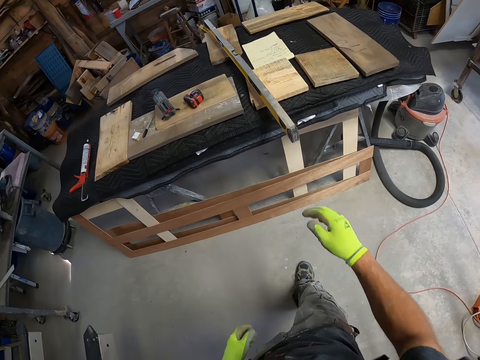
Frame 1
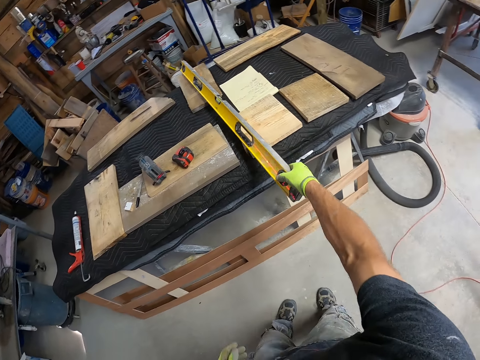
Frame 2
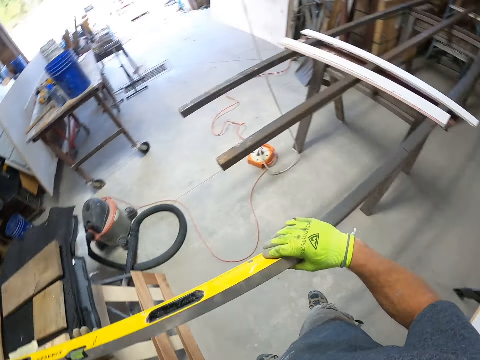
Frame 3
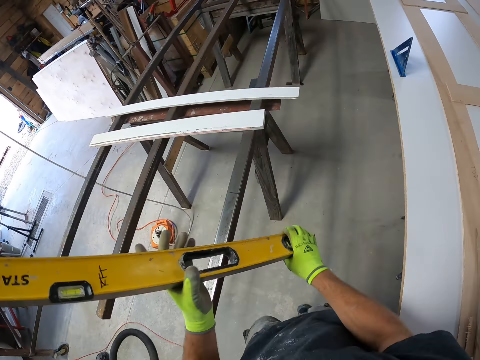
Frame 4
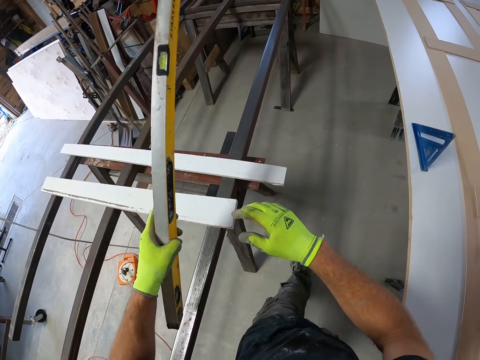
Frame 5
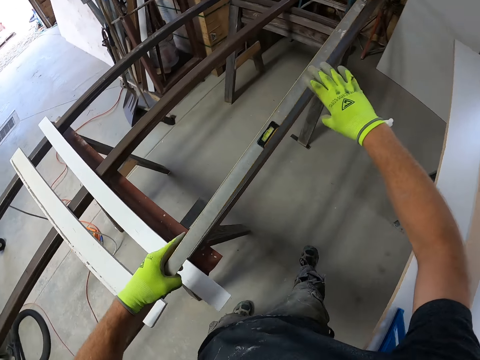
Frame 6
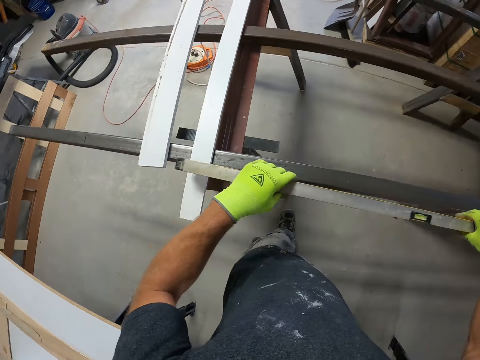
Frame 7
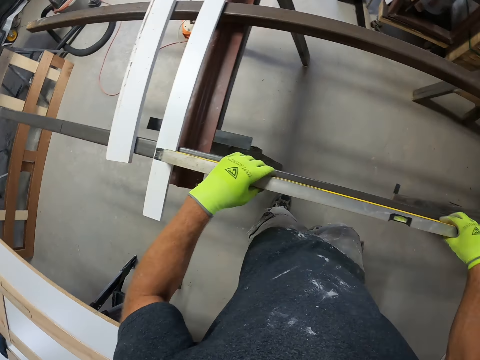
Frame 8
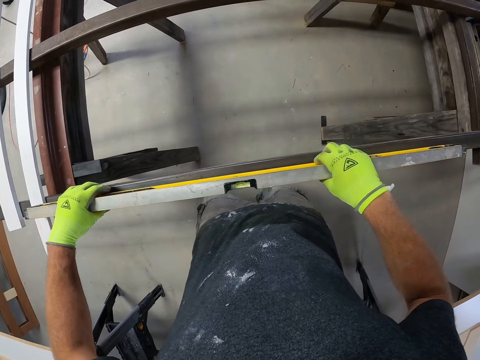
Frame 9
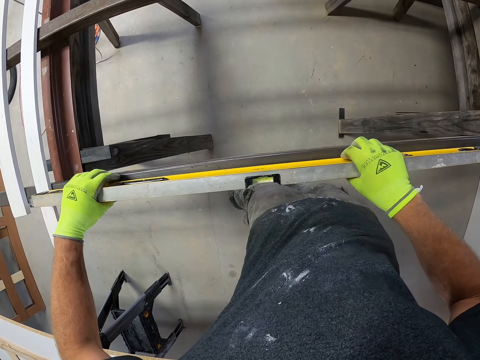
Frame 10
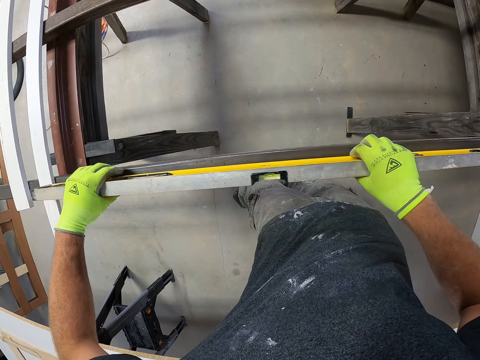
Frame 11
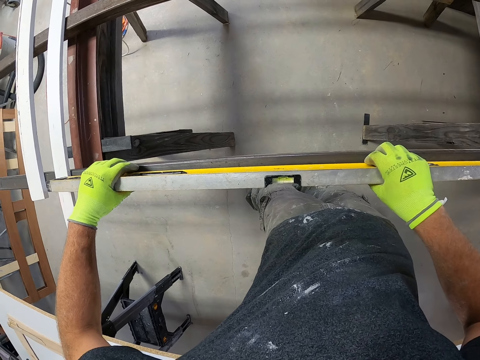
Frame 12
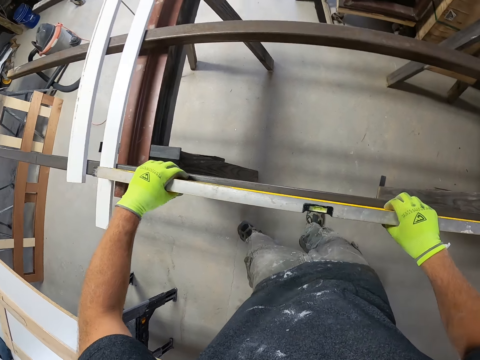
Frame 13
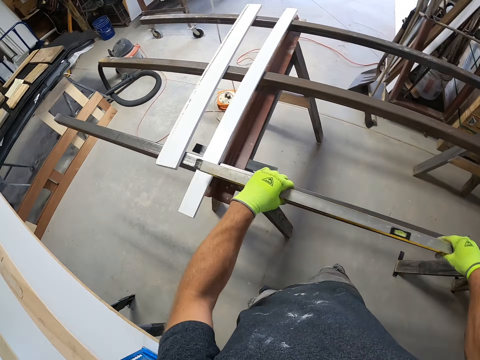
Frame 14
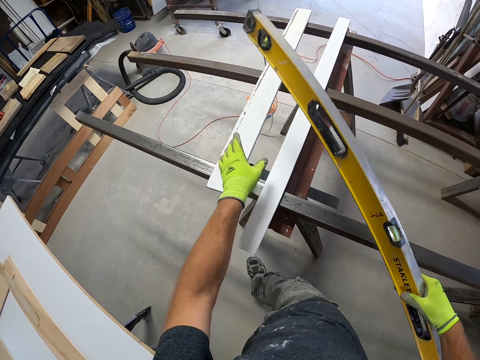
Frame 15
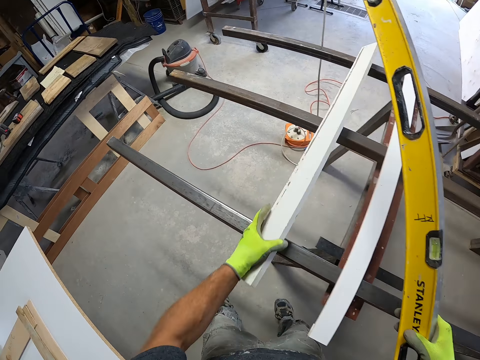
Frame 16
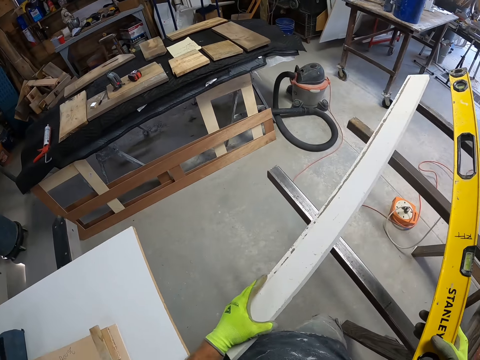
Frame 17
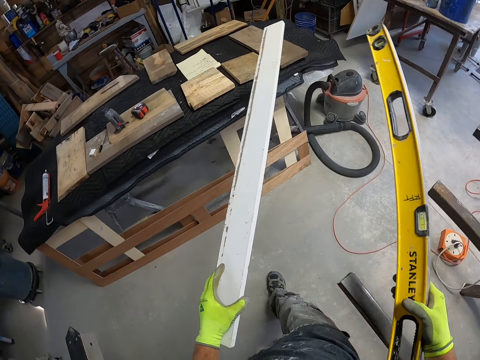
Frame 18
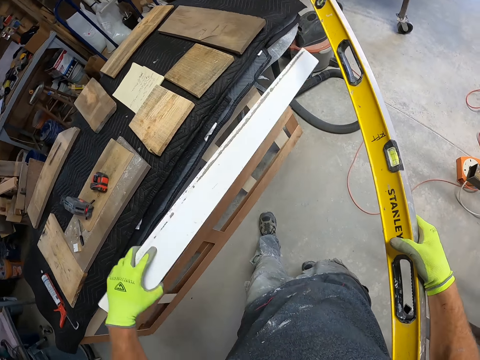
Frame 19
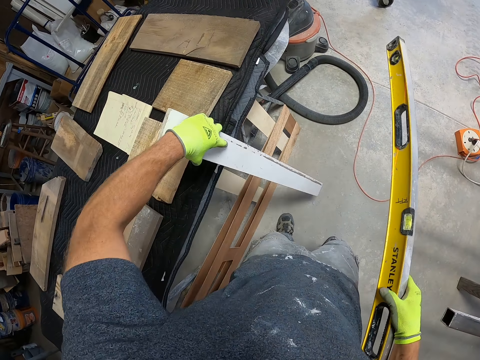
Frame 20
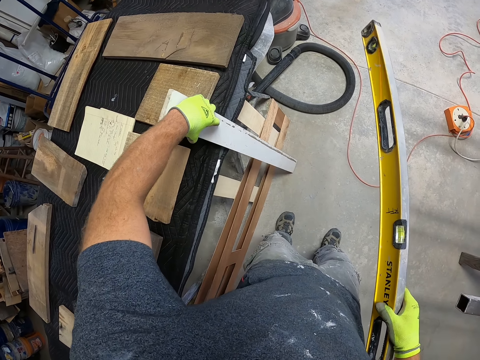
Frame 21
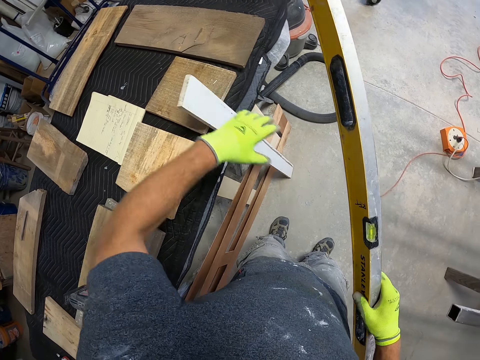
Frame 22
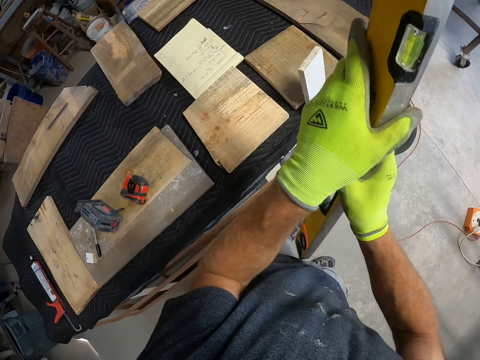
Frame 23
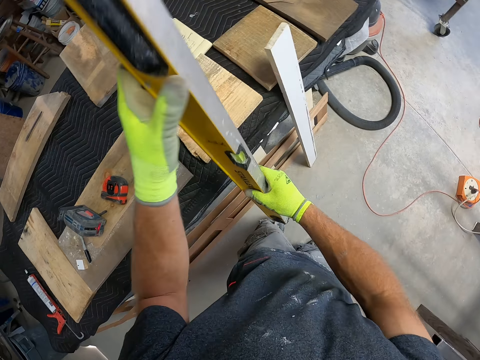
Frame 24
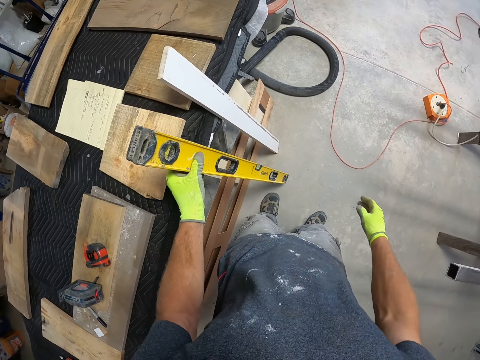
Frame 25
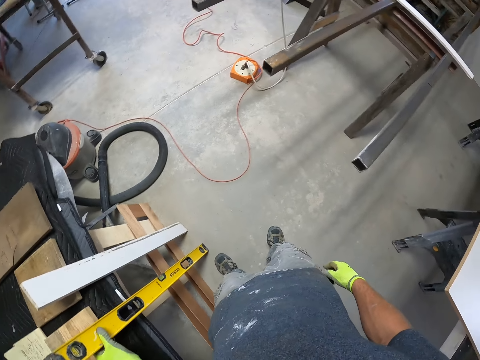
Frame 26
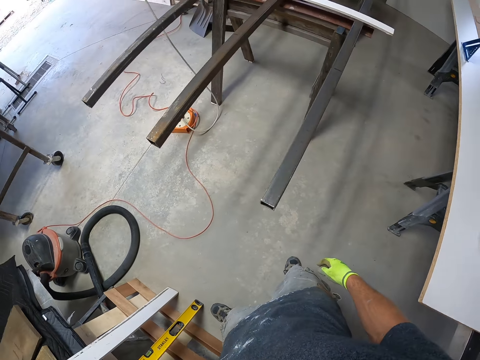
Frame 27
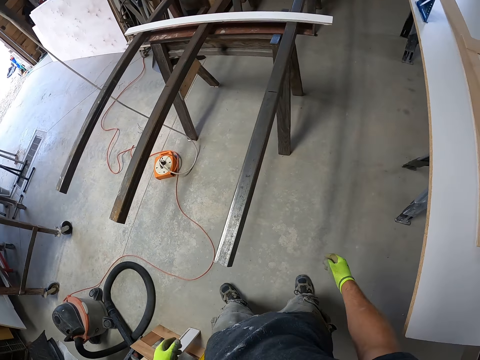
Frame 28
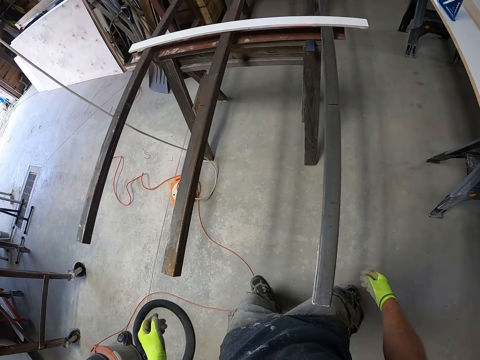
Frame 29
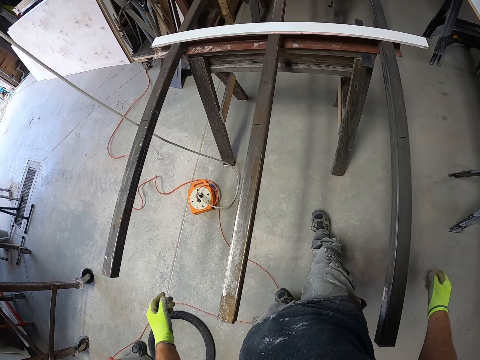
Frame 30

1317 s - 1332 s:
The camera wearer picks a measuring tool from the table. They measure the iron with the measuring tool. They pick the measuring tool from the iron. They pick the wood from the iron. They drop the wood on the ground. They put the piece of metal down. They drop the measuring tool on the ground.

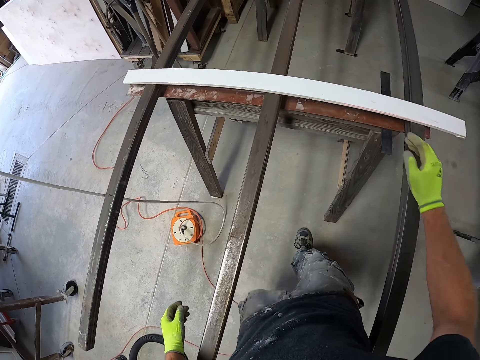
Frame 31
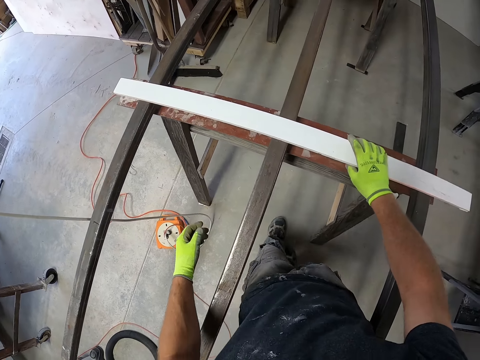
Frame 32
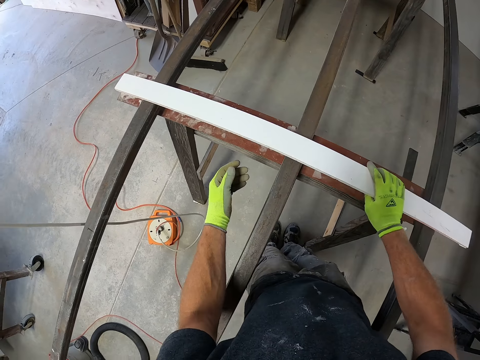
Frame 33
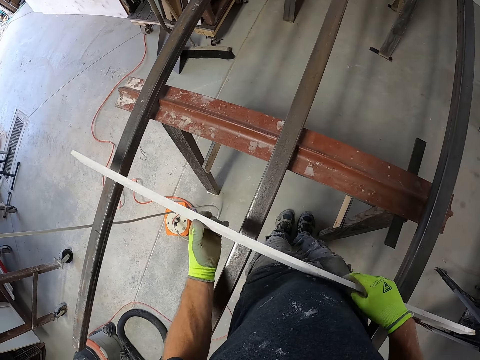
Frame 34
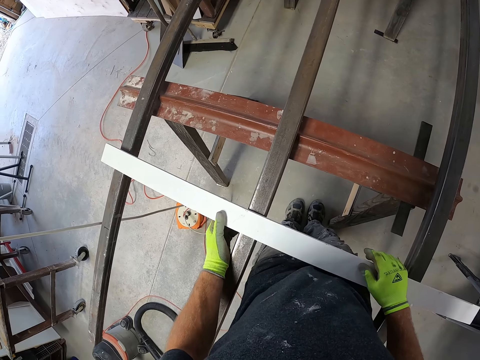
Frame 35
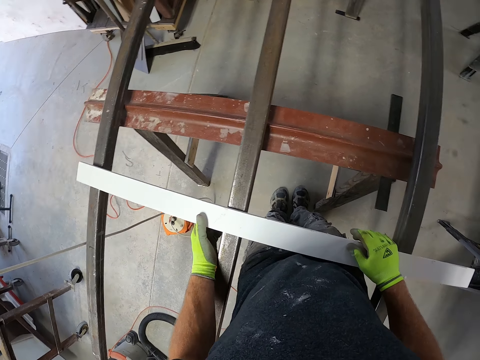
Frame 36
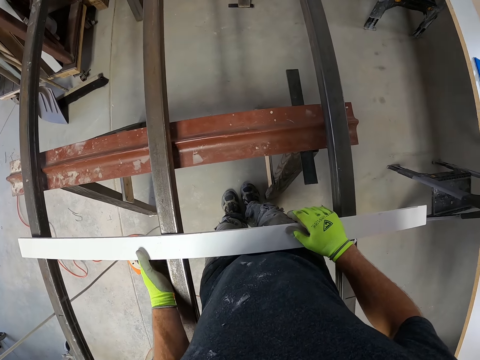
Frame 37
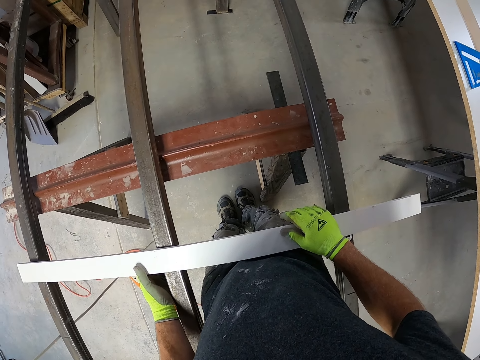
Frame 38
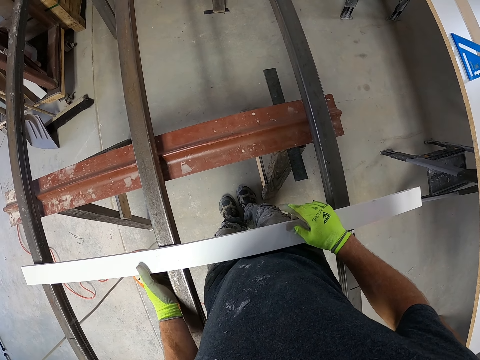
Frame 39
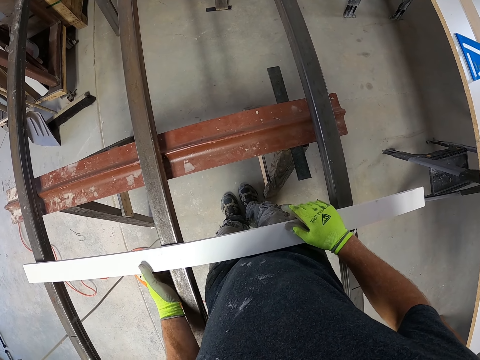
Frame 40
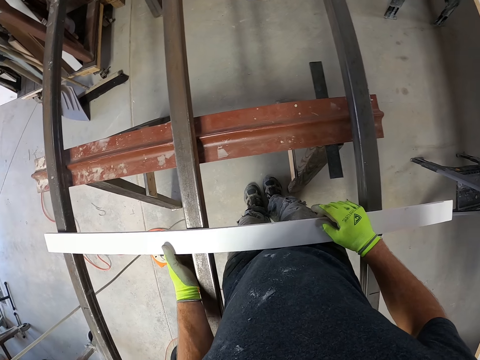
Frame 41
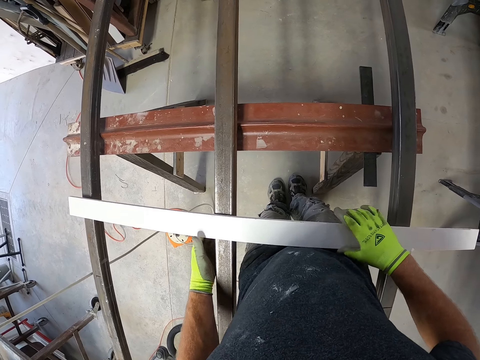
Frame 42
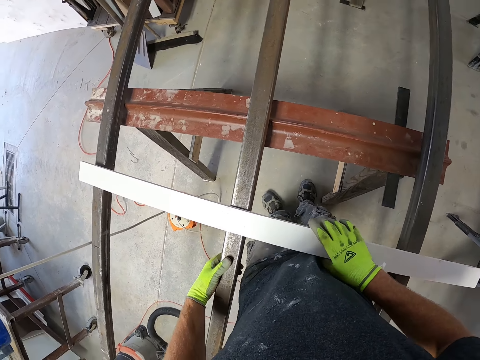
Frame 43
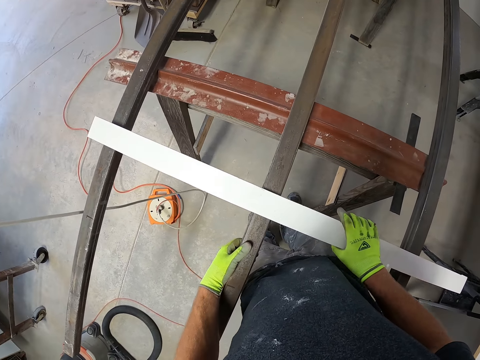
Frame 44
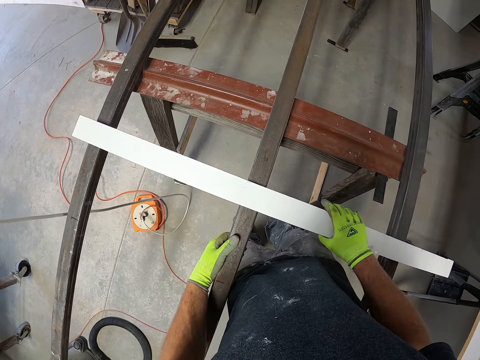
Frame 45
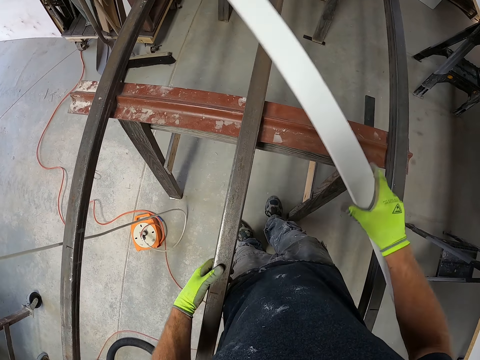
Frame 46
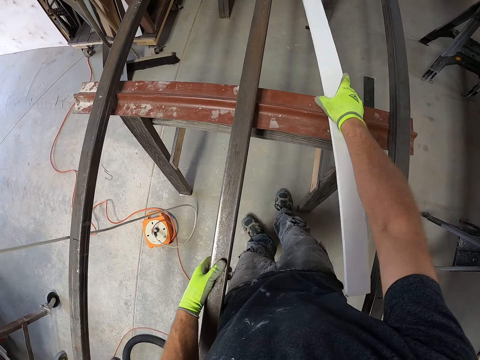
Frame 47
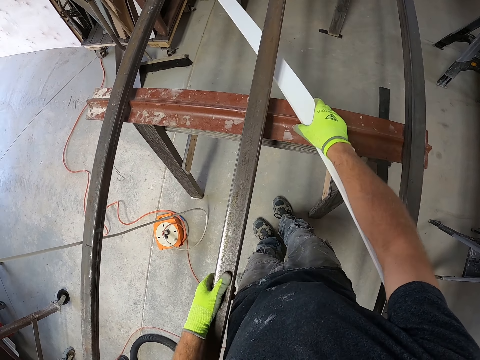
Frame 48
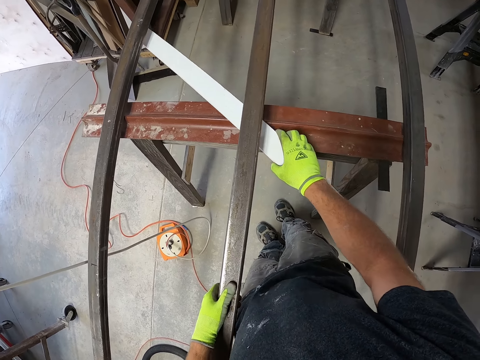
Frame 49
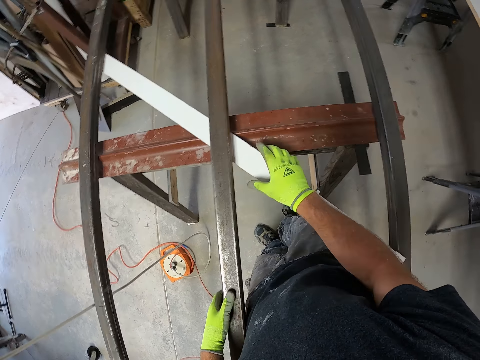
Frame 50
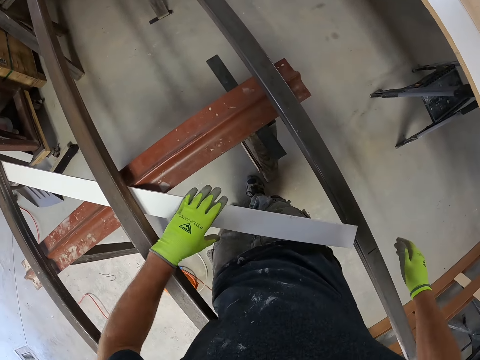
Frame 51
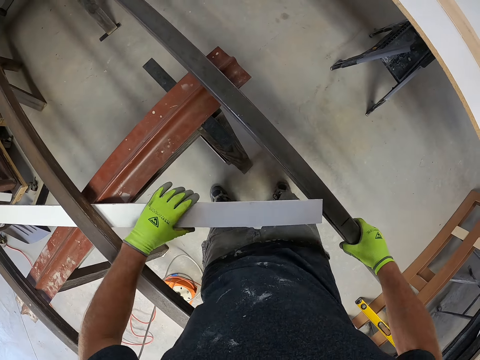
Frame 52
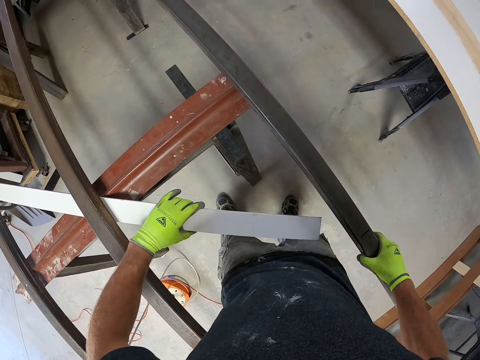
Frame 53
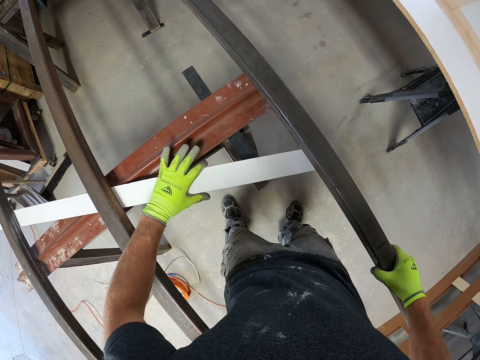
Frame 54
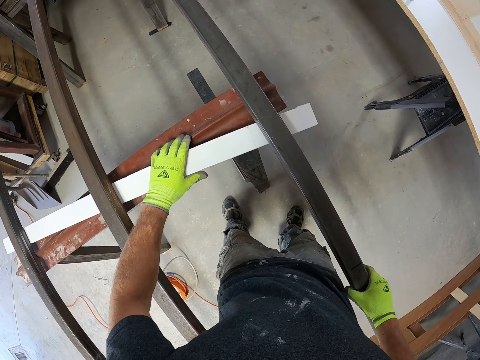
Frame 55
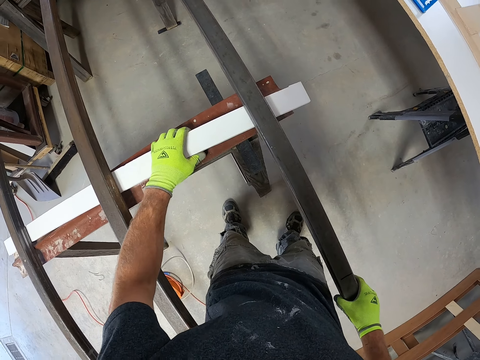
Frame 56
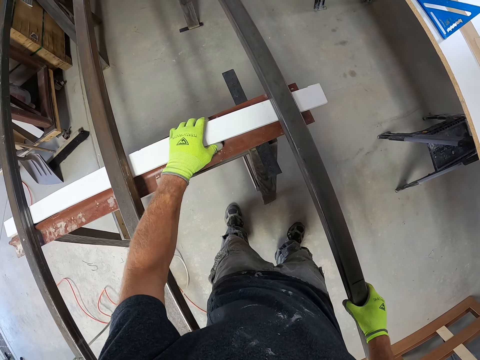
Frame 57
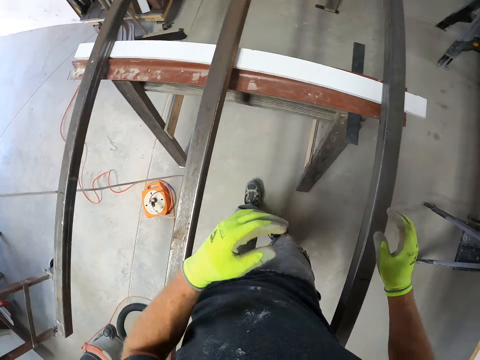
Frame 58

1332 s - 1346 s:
The camera wearer adjusts the wood on the iron. They pick the piece of wood. They look at the piece of wood. They put the wood on the table. They put the wood underneath the iron.
